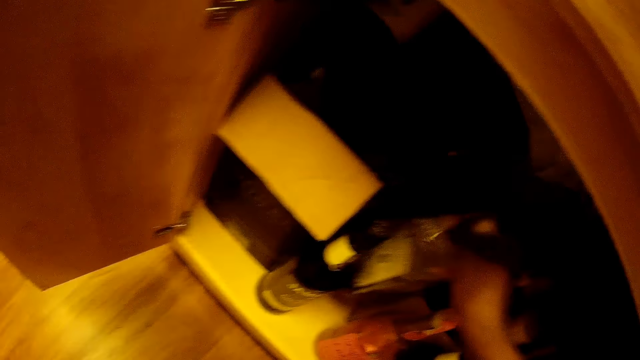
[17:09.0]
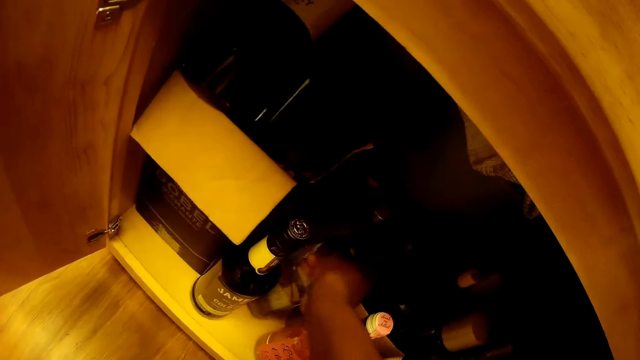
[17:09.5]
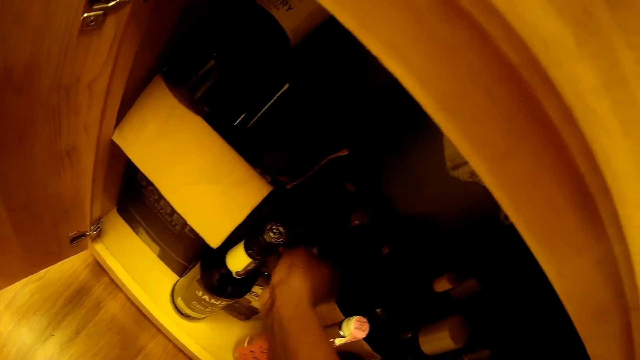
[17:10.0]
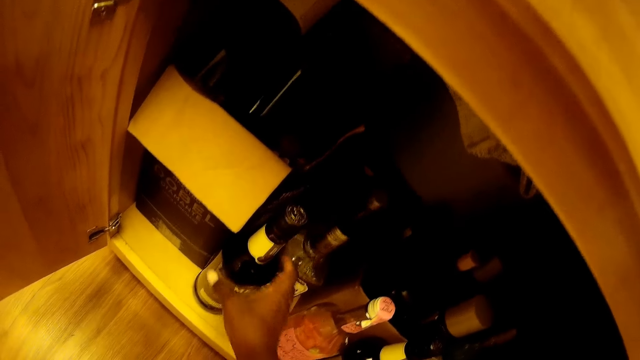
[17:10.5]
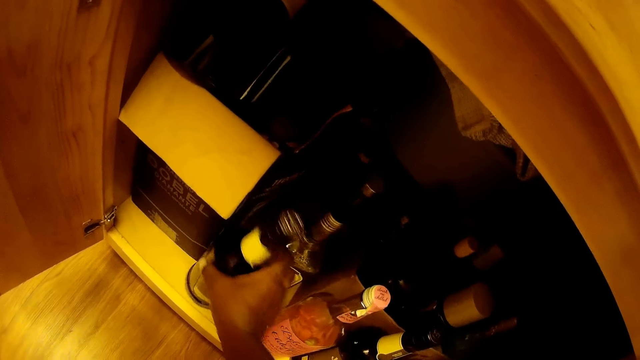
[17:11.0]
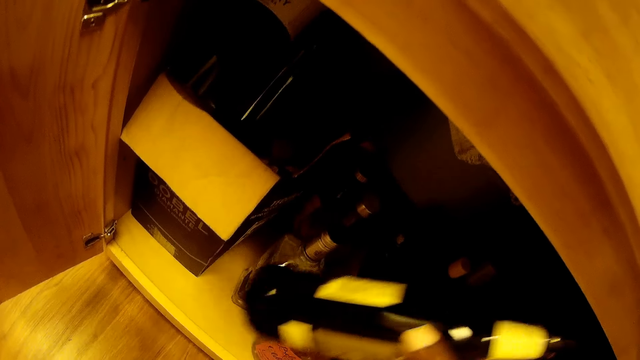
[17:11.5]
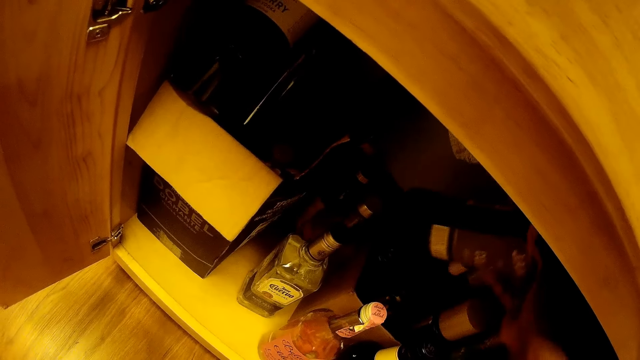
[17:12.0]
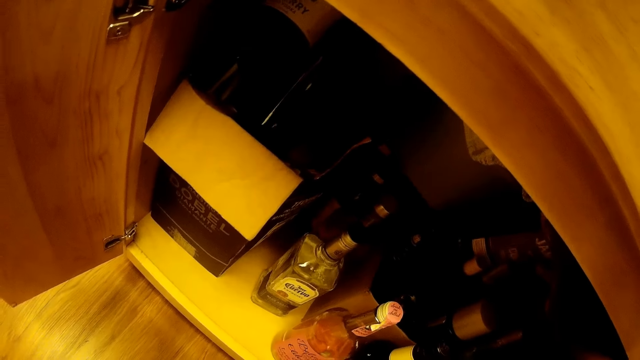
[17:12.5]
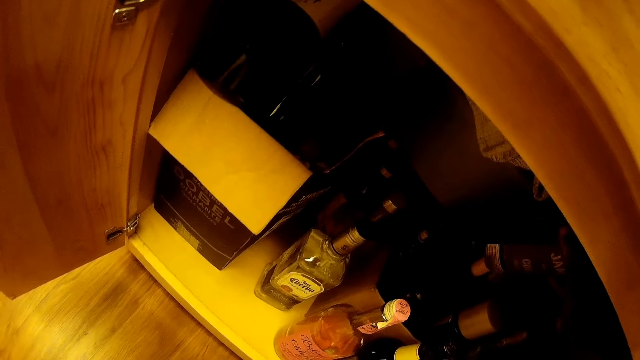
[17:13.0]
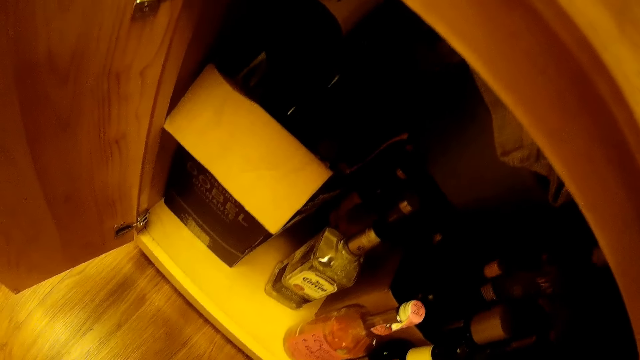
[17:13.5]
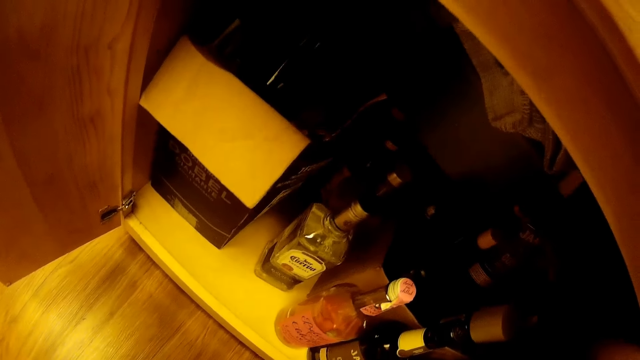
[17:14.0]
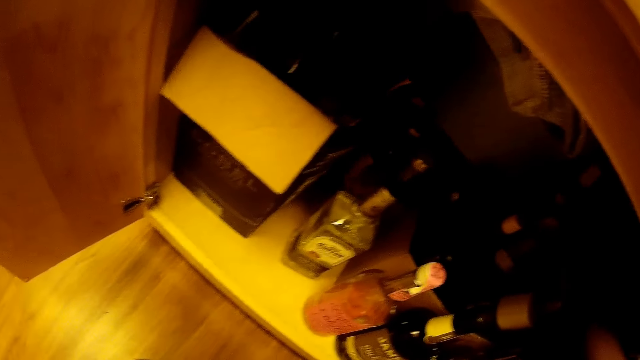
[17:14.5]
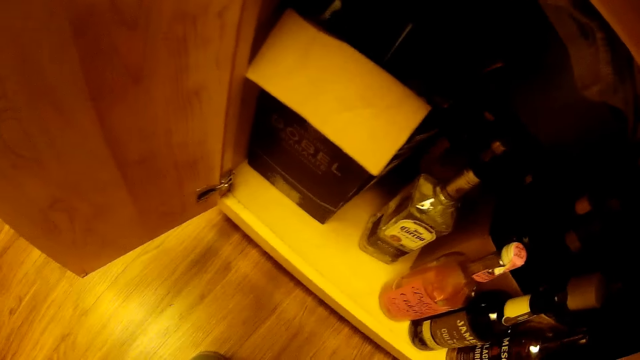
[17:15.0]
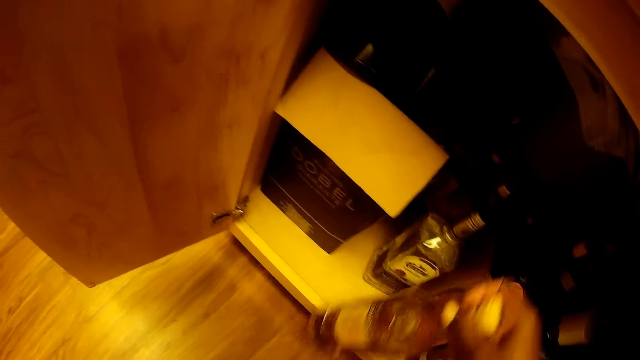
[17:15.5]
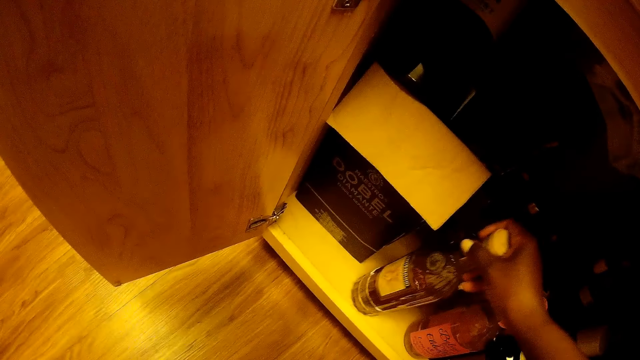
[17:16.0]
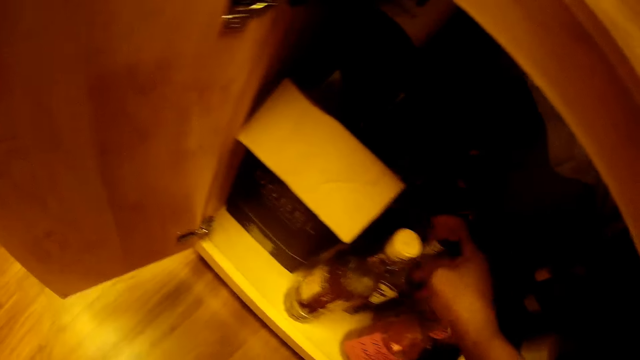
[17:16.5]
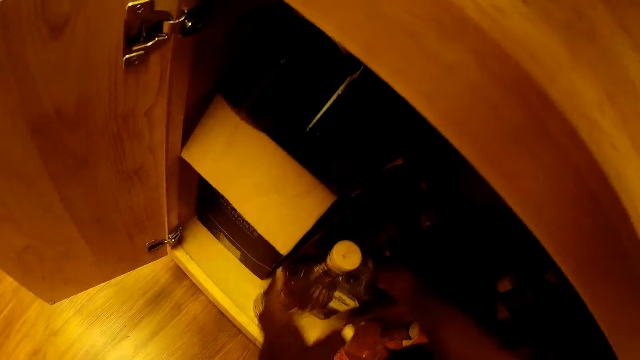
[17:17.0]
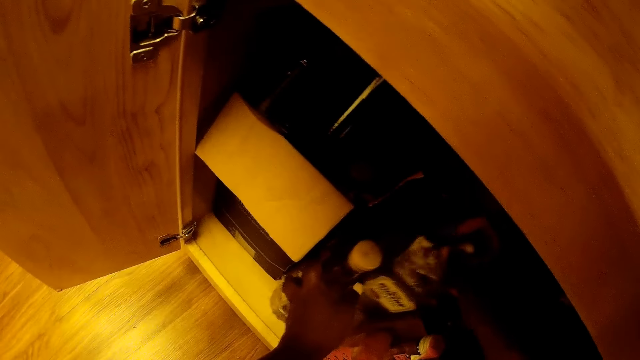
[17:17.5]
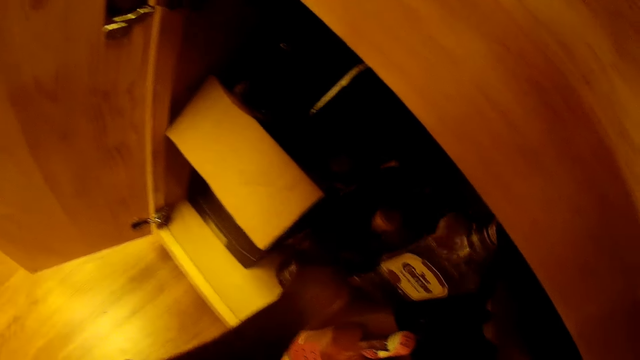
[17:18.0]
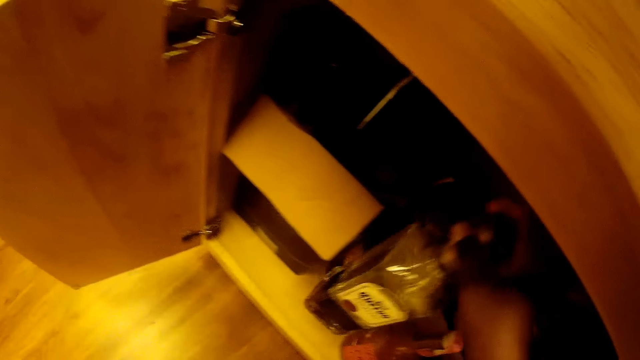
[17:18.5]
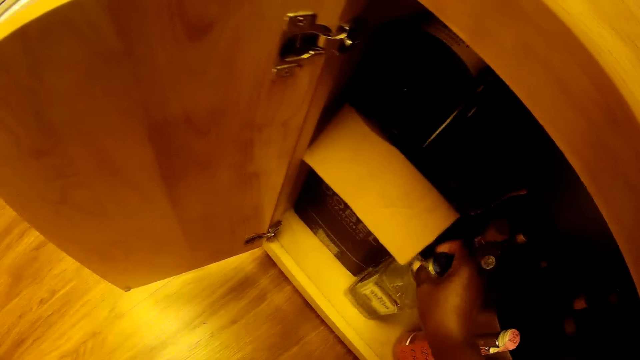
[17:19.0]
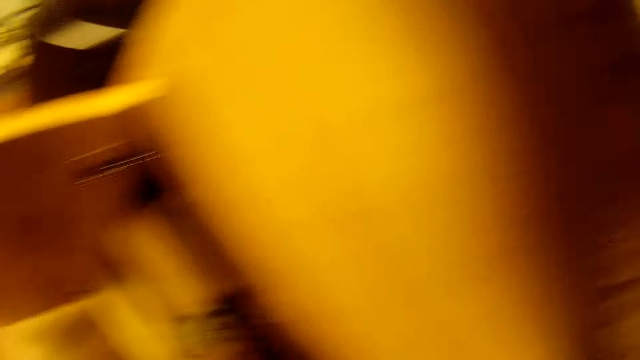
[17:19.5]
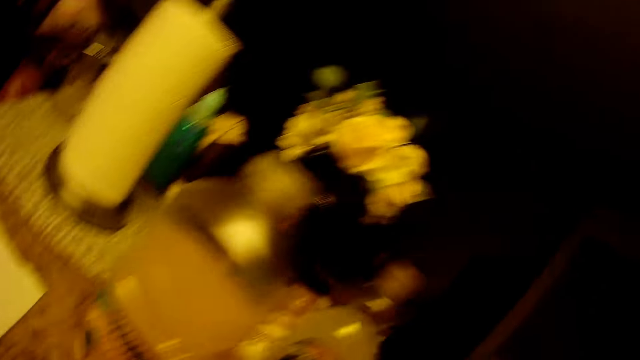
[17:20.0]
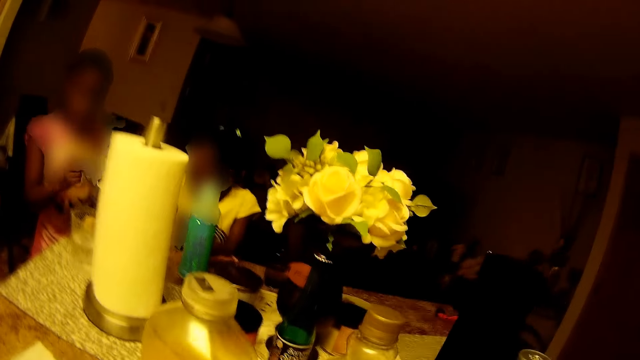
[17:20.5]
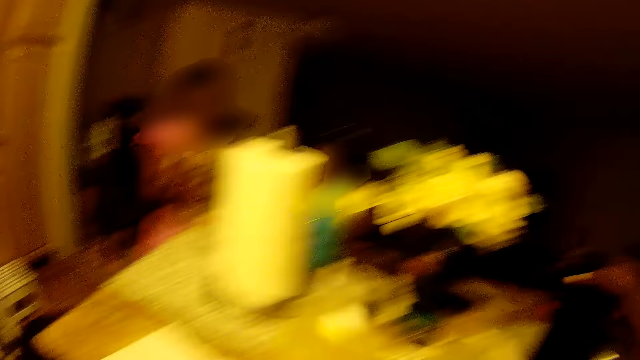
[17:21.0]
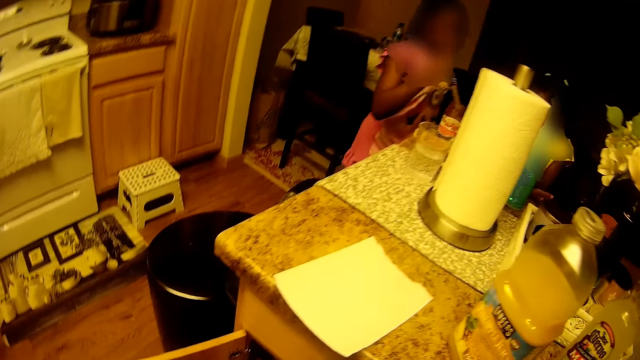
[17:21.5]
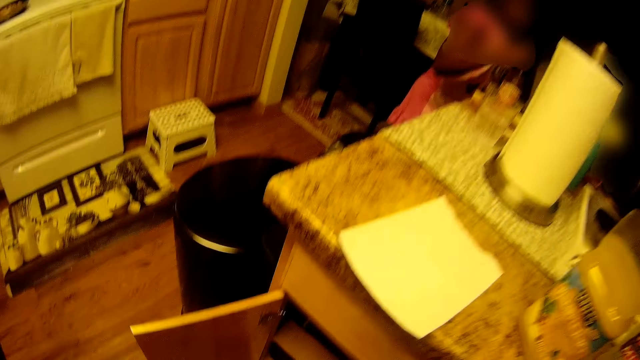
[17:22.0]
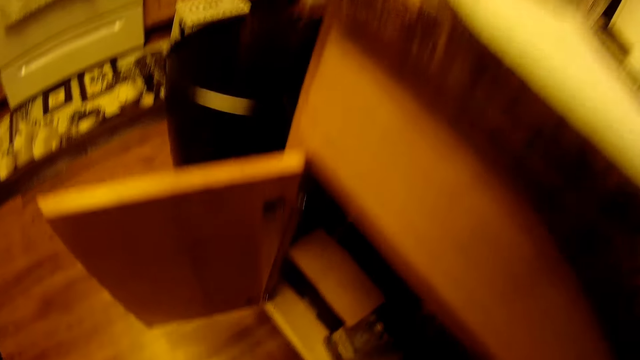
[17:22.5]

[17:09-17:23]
The camera wearer places a bottle in her right hand into the cabinet. She picks a bottle from the cabinet with her right hand. She places the bottle in her right hand into a box in the cabinet. She picks a bottle. She places a bottle in her right hand into the cabinet. She picks a bottle from the cabinet with her right hand. She holds a bottle in the cabinet with her left hand. She pushes a bottle in the cabinet with her left hand. She places the bottle in her right hand into the cabinet. She looks around. She picks a box from the table with her right hand.

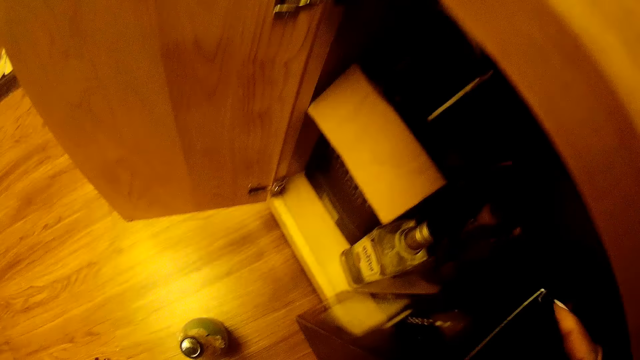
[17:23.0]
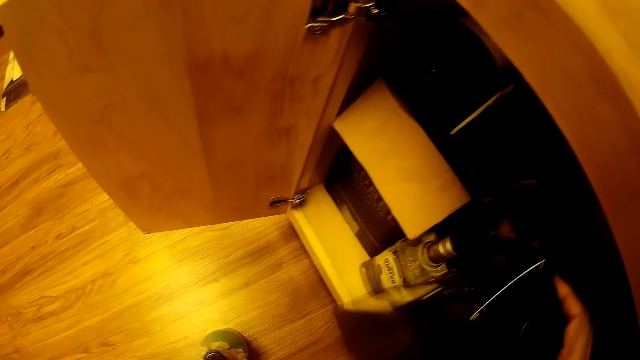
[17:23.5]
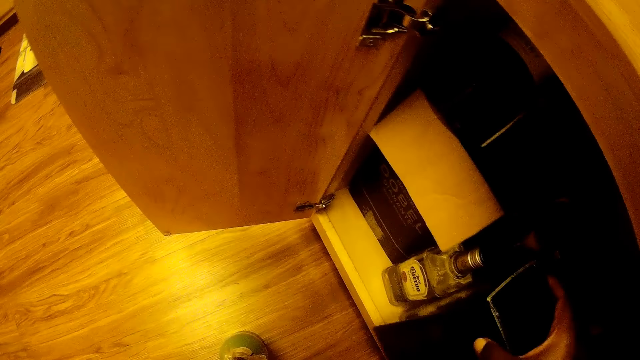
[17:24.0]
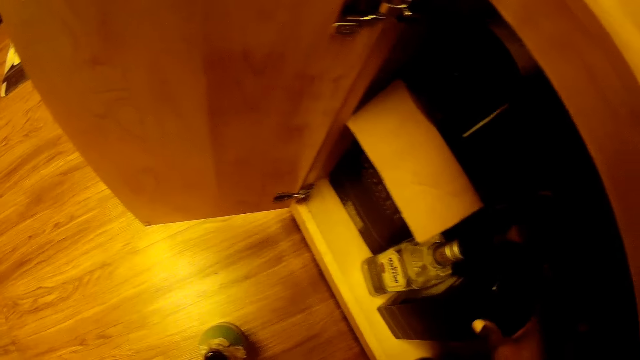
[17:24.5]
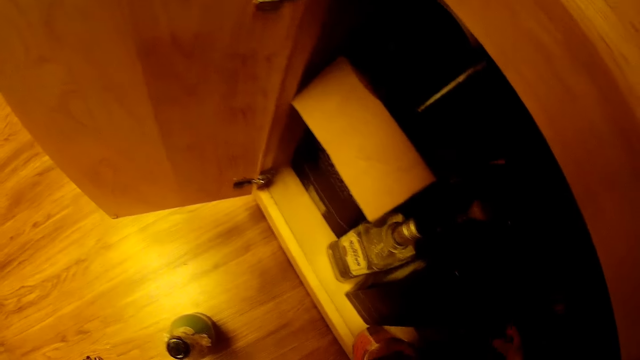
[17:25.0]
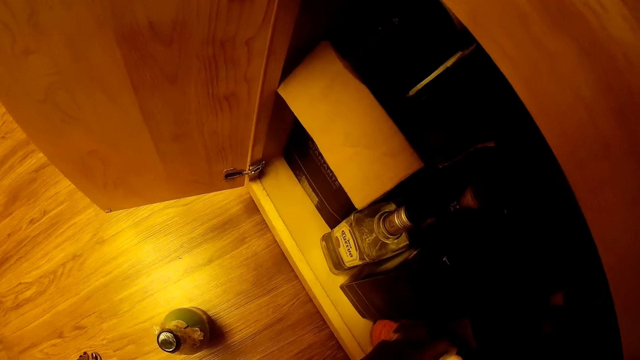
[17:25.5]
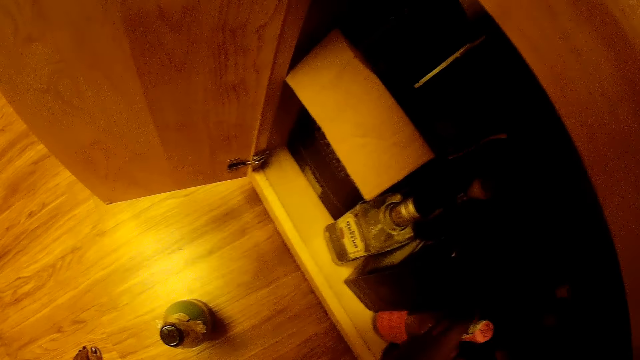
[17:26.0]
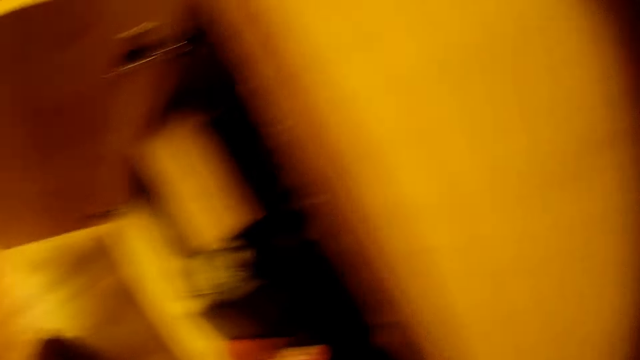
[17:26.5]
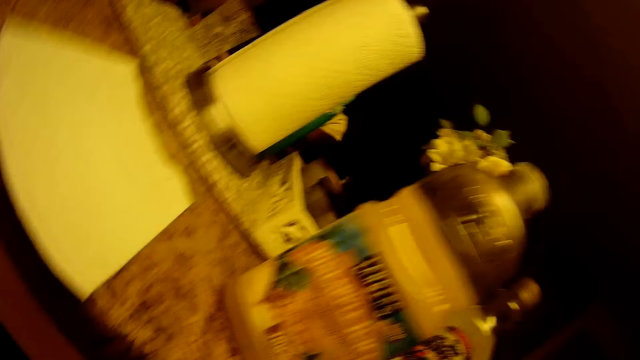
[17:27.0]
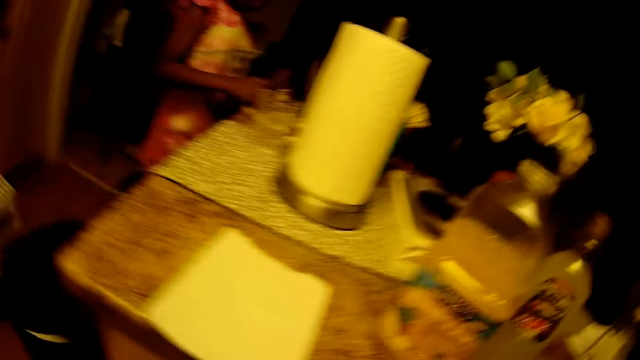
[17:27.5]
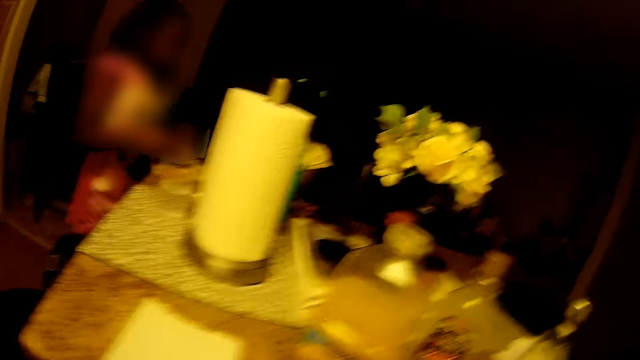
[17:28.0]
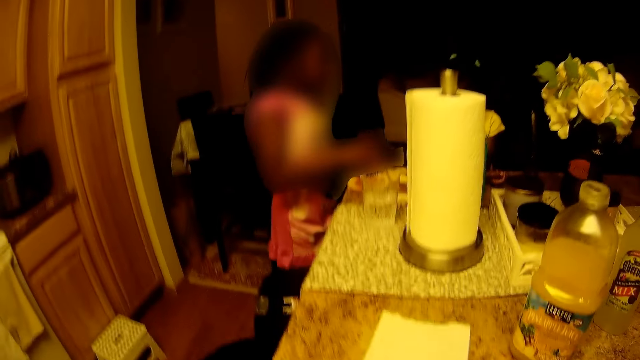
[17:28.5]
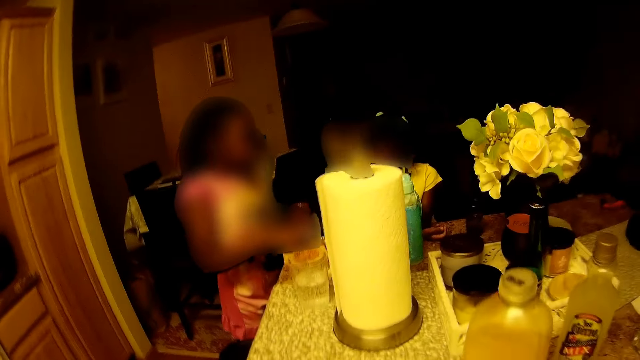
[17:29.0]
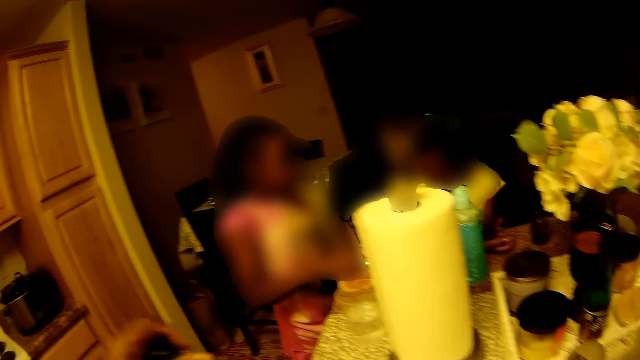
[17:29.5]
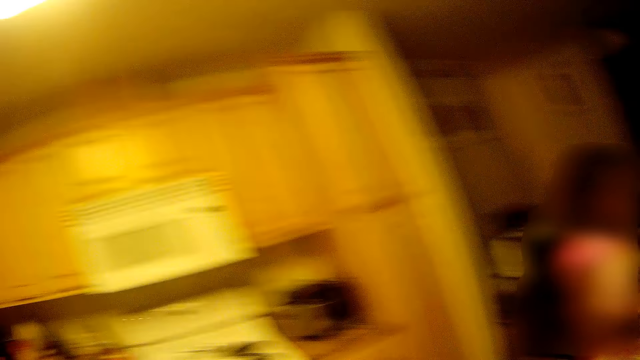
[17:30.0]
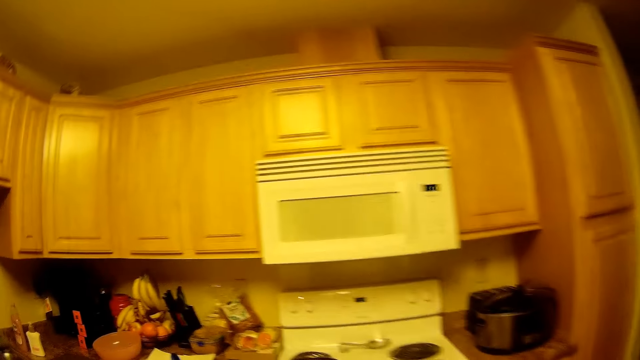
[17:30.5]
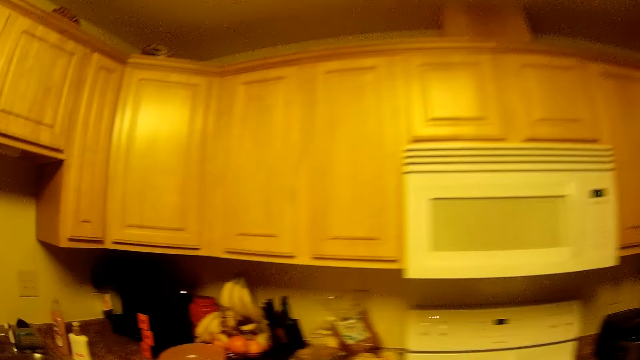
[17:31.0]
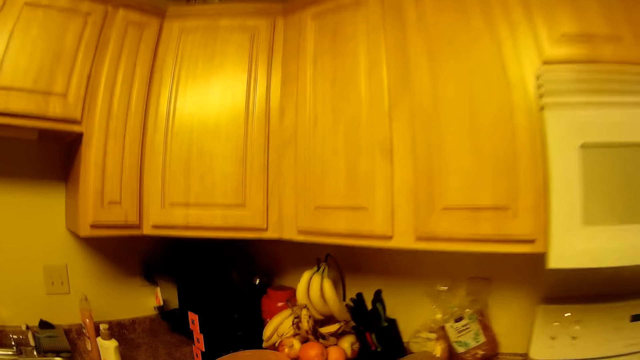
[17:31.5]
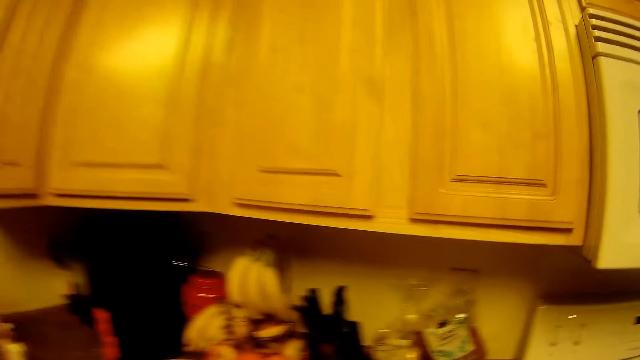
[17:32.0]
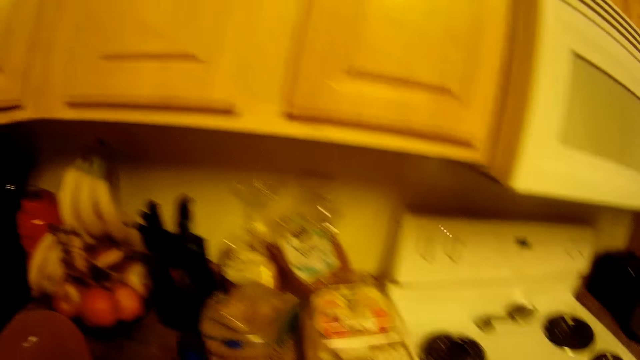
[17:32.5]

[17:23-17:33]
The camera wearer places the box into the cabinet. She places a bottle in her left hand into the cabinet. She holds the bottle on the floor with her left hand. She places the bottle in her left hand on the table. She looks around.
